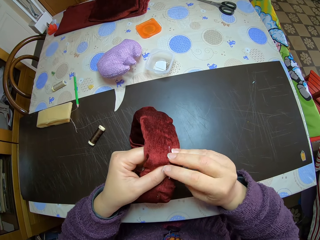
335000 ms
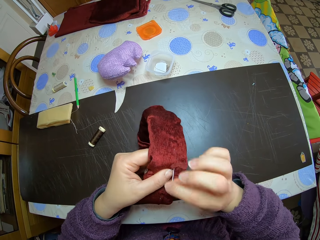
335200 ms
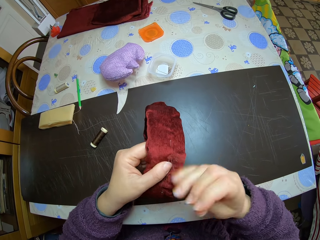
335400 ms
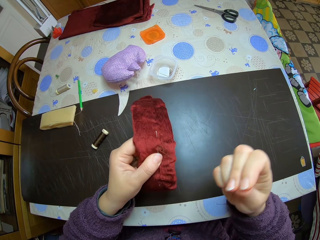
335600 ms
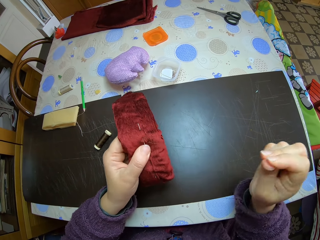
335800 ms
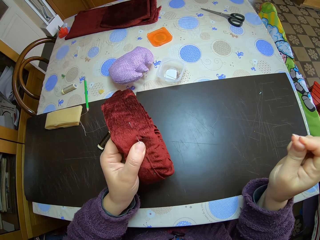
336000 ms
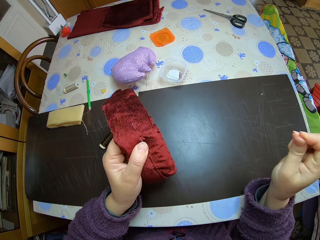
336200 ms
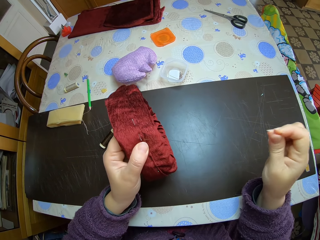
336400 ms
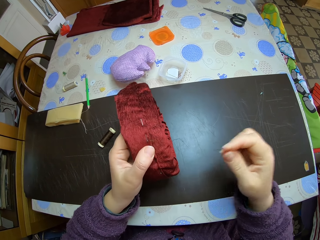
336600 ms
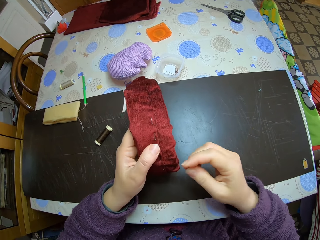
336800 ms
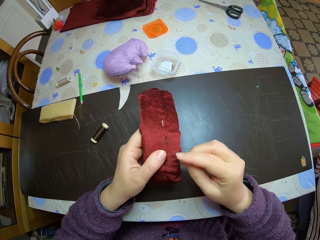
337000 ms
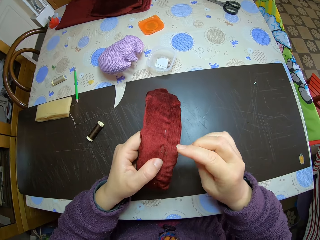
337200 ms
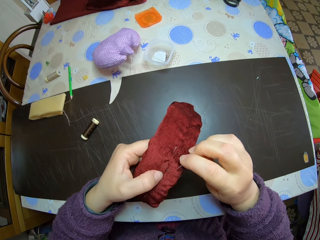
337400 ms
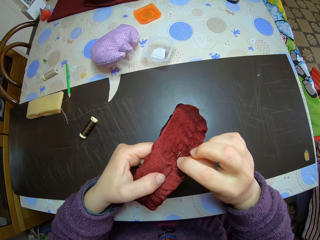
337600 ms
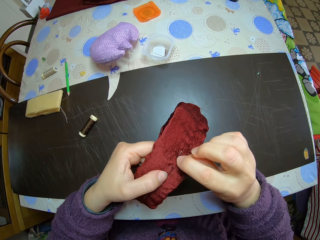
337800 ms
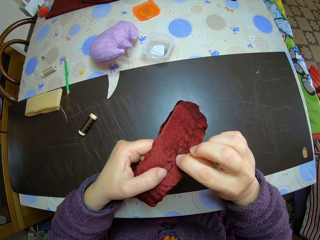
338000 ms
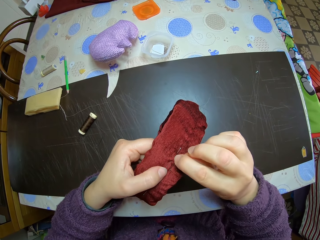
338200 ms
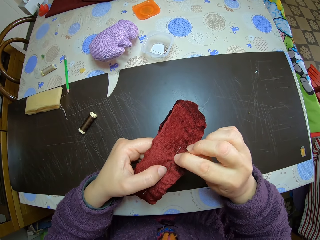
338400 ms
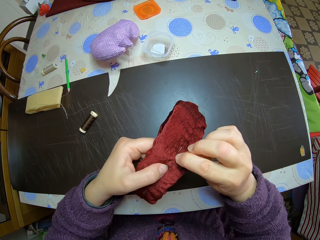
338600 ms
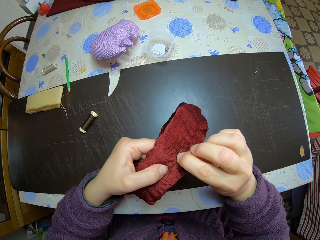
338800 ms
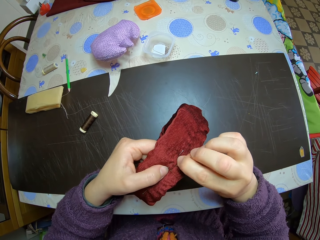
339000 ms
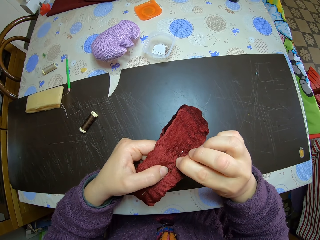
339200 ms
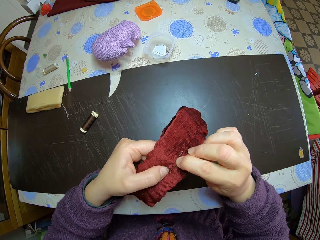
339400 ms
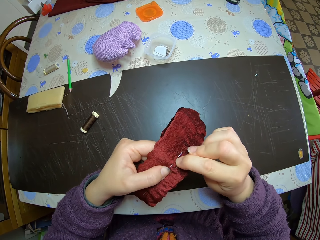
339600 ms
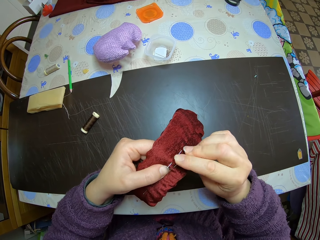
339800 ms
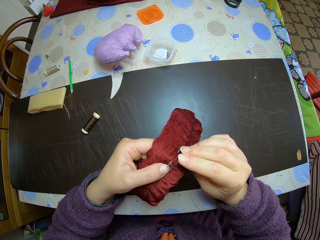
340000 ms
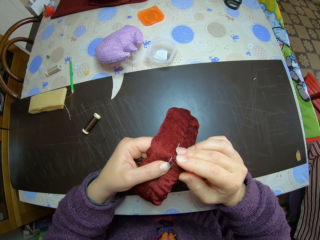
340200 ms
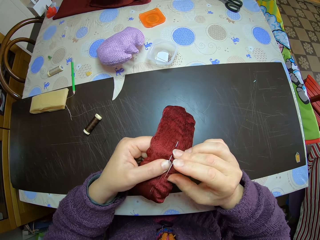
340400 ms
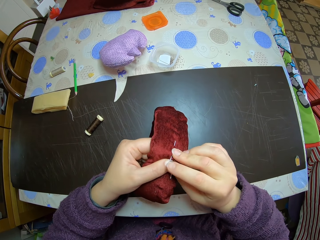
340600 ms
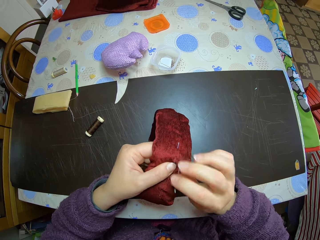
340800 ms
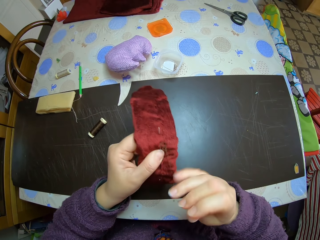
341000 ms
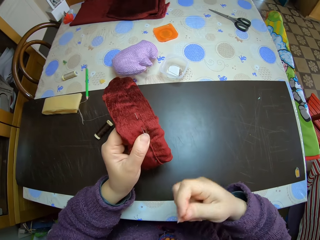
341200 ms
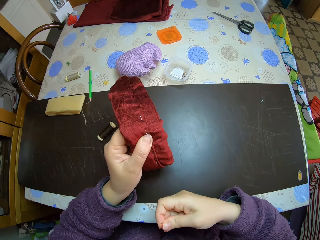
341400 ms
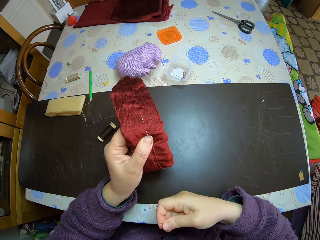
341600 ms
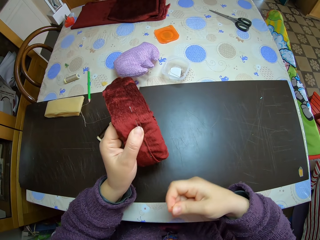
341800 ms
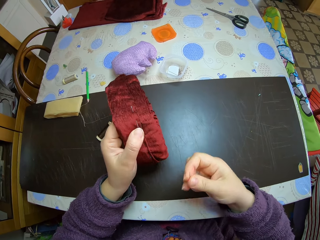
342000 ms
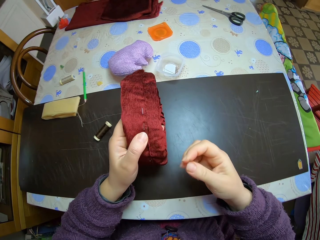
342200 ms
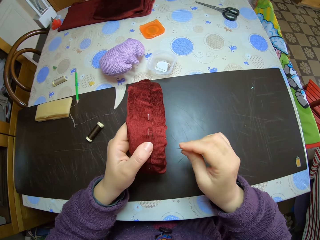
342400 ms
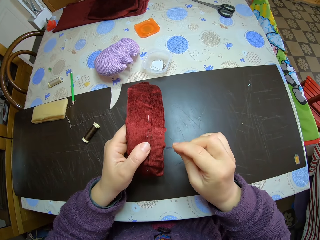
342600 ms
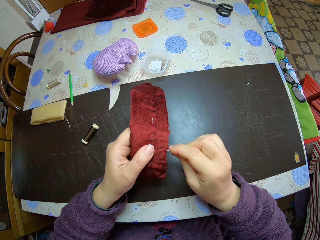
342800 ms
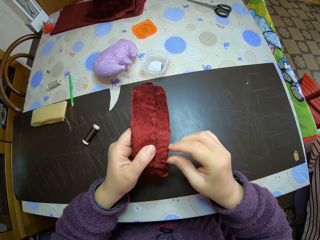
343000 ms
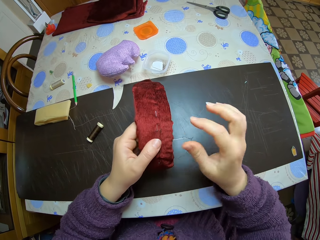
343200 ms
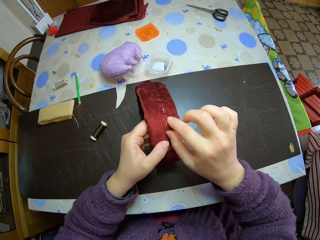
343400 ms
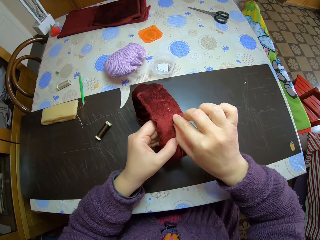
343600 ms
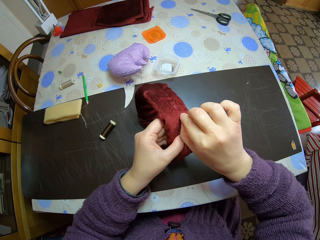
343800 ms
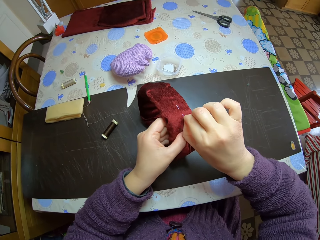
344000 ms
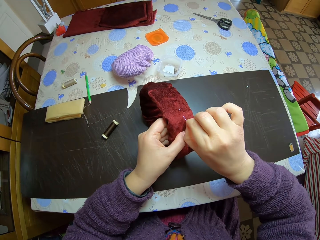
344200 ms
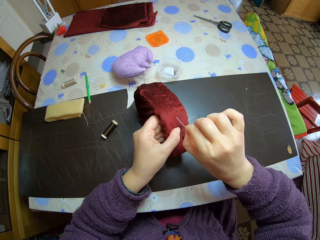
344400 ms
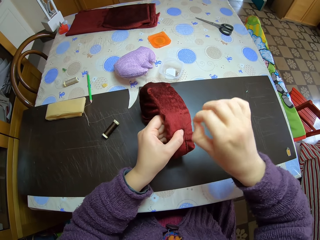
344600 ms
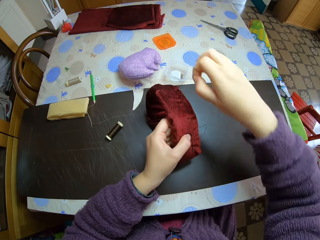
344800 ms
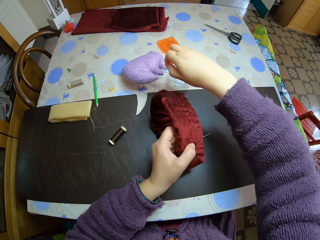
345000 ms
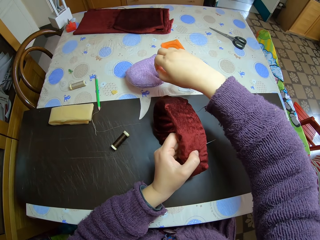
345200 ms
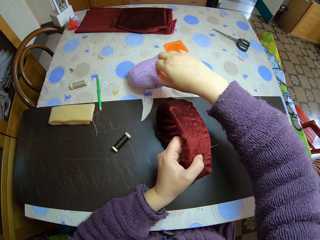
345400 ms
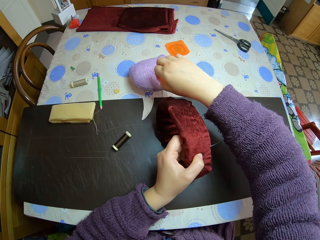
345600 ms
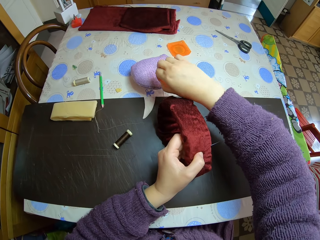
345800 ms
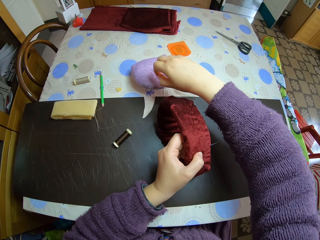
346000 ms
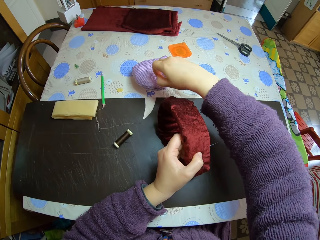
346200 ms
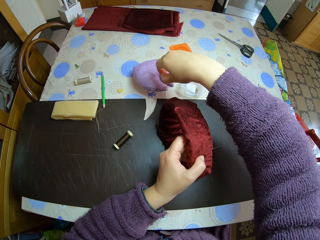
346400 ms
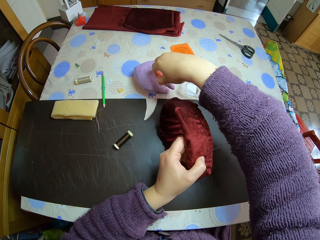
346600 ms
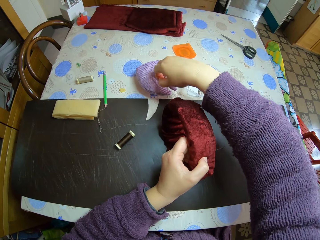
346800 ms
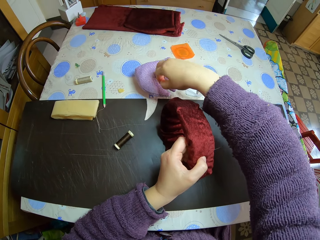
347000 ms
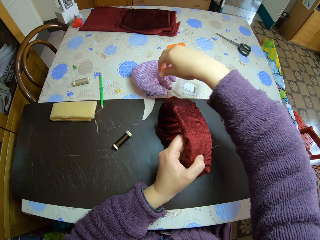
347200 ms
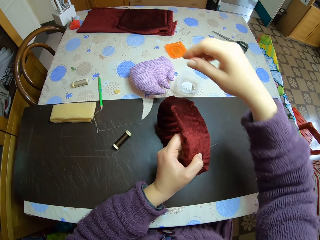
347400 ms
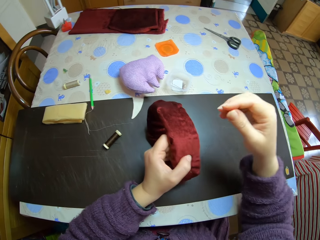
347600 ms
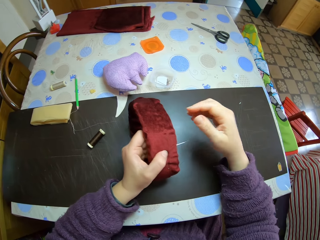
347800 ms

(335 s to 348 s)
The camera wearer pulls out the needle from the material with her right hand. She sews the material with her right hand. She pulls out the needle from the material with her right hand. She inserts the needle to the side of the material with her right hand. She pulls out the needle from the material with her right hand. She drops the needle in a needle box on the table with her right hand.

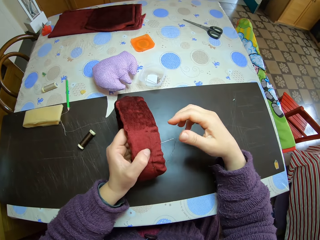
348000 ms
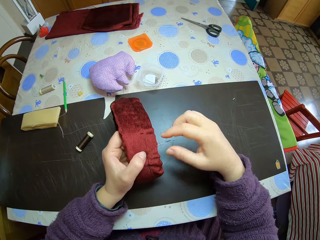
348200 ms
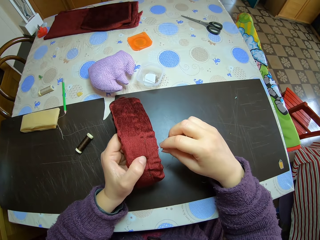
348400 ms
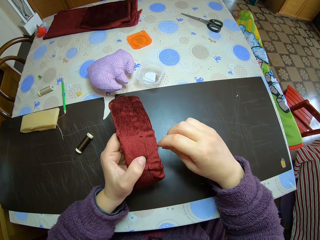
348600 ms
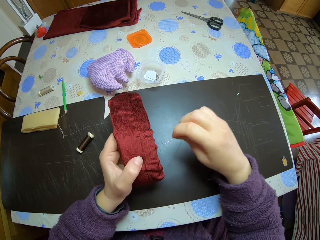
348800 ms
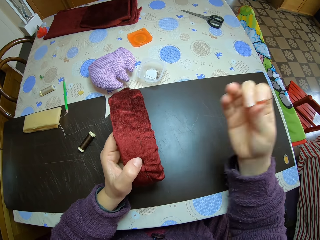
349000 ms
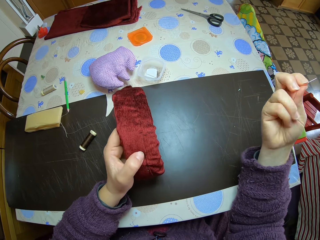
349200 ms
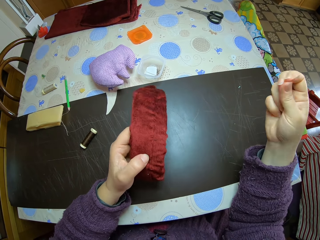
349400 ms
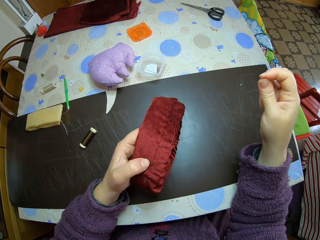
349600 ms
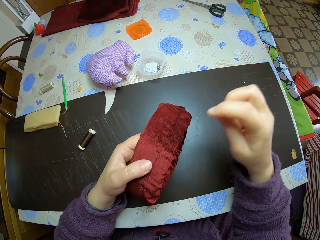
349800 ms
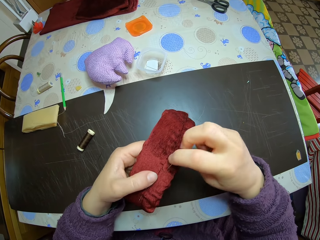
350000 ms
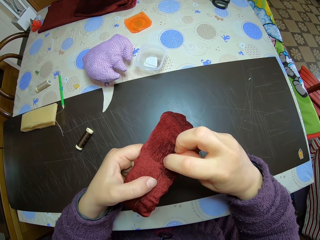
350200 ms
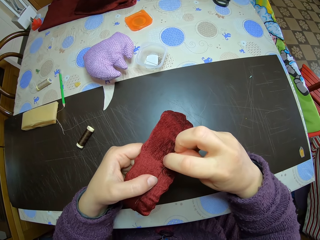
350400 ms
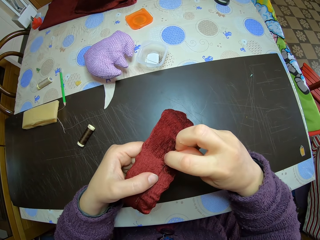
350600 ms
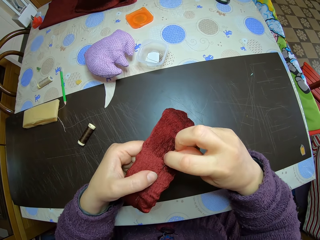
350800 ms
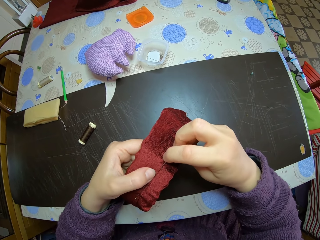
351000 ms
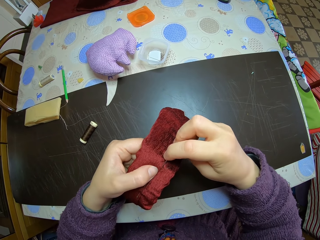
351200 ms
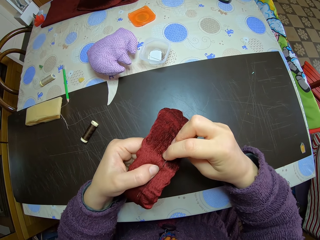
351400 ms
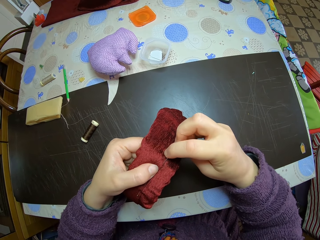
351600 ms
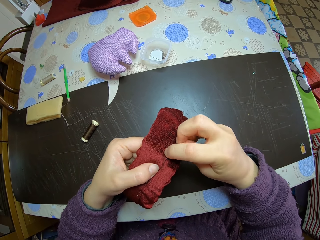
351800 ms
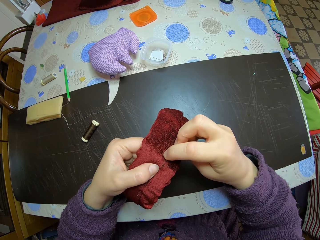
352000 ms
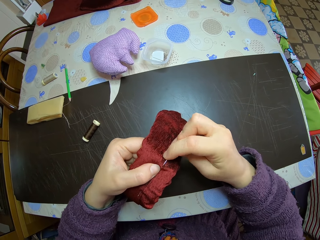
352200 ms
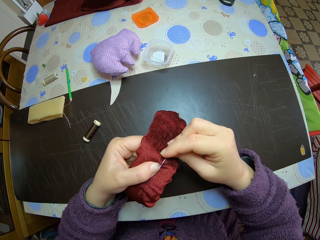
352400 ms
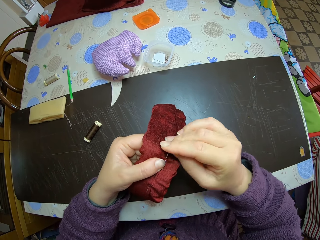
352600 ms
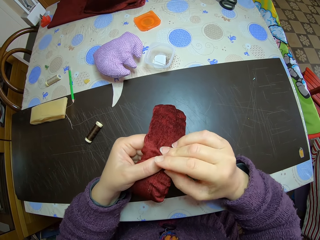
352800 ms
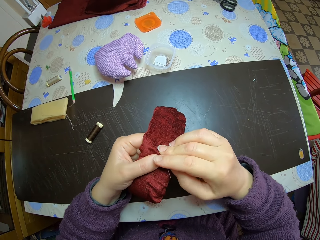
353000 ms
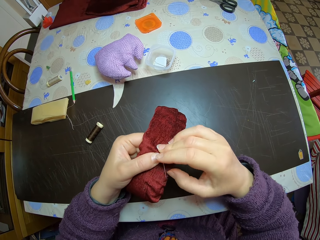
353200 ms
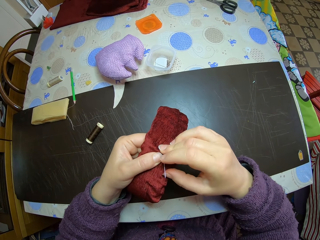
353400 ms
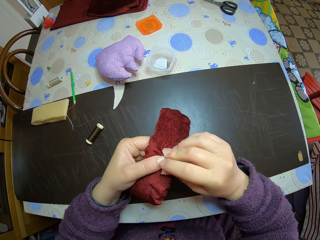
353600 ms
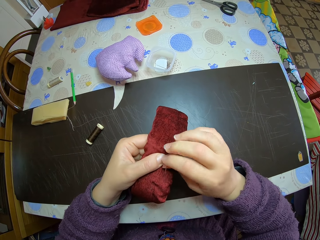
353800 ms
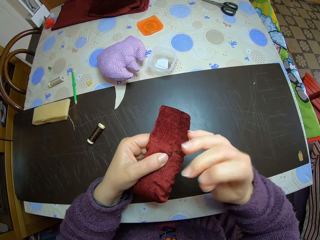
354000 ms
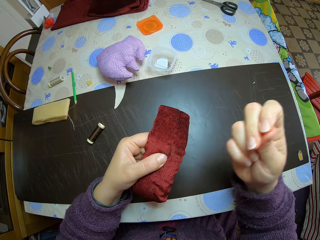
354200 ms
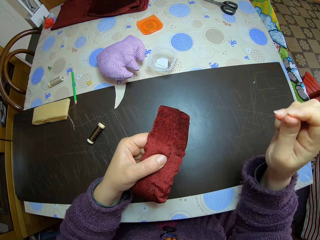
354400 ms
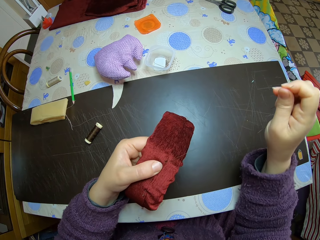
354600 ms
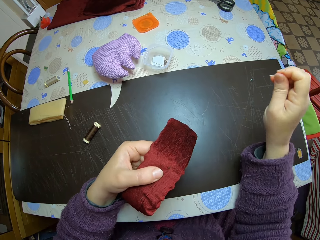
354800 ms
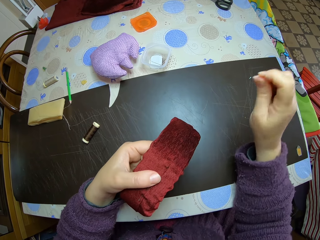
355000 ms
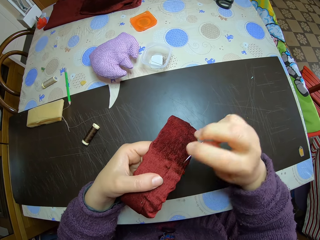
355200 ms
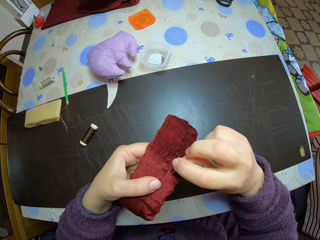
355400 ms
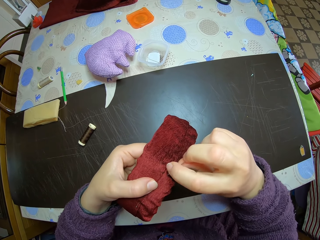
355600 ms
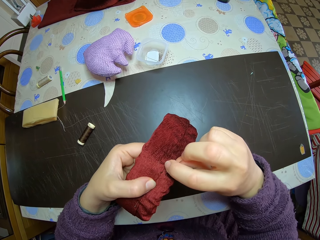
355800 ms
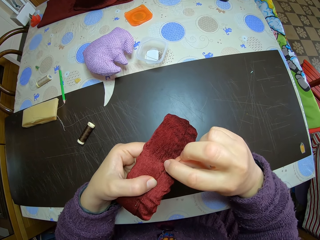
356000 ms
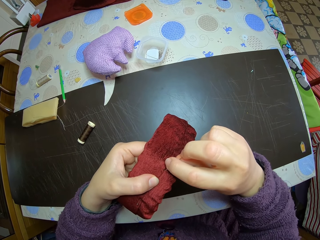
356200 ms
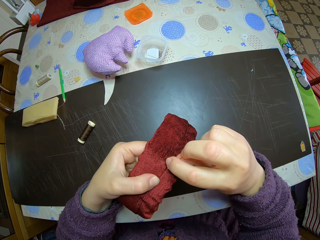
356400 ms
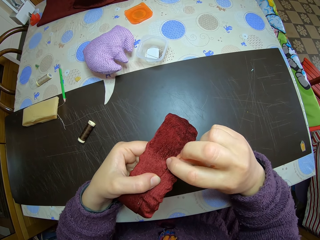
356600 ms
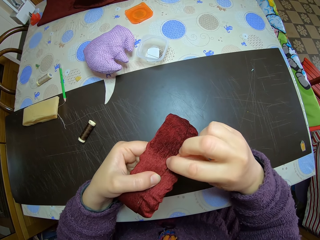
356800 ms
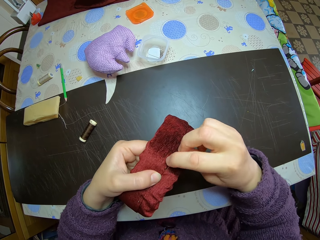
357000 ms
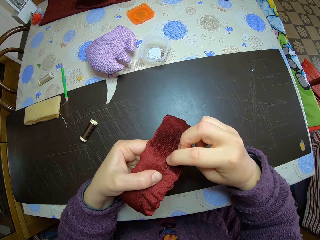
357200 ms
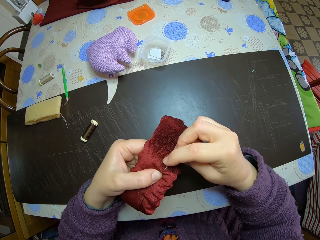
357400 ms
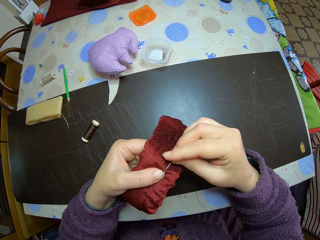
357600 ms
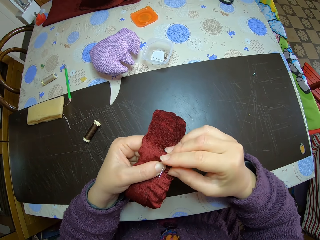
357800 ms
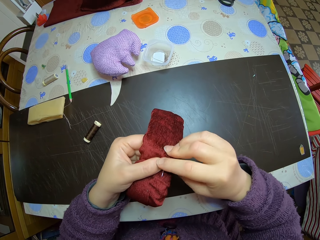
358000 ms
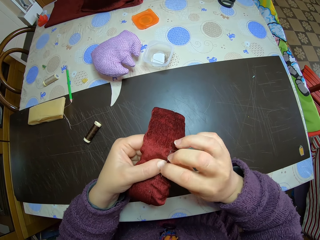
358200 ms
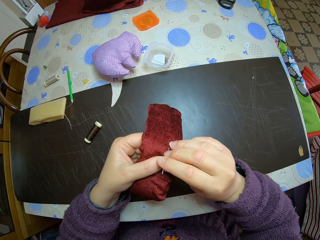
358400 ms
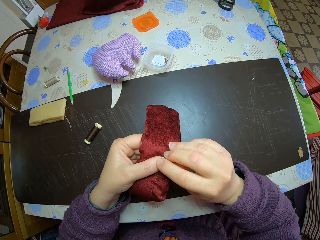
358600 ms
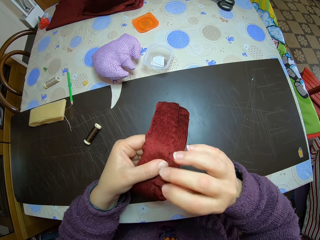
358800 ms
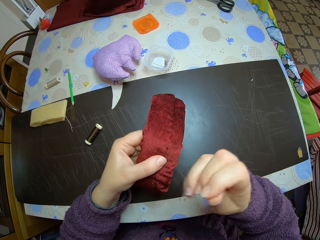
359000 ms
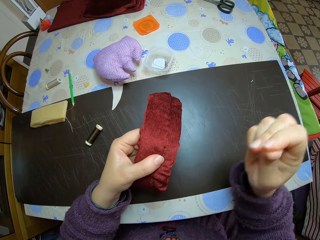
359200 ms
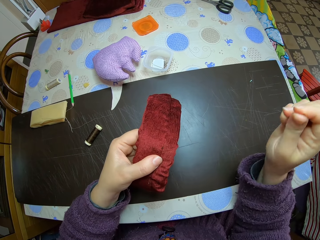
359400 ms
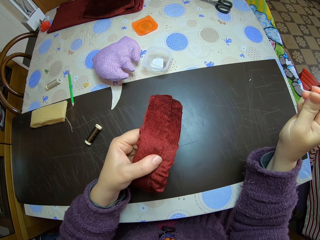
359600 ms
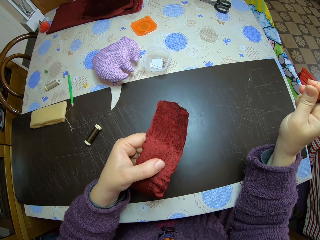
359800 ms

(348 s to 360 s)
The camera wearer pulls out the needle from the side of the material with her right hand. She sews the material with the needle with her right hand. She pulls out the needle from the material with her right hand. She sews the material with her right hand. She pulls out the needle from the material with her right hand.
